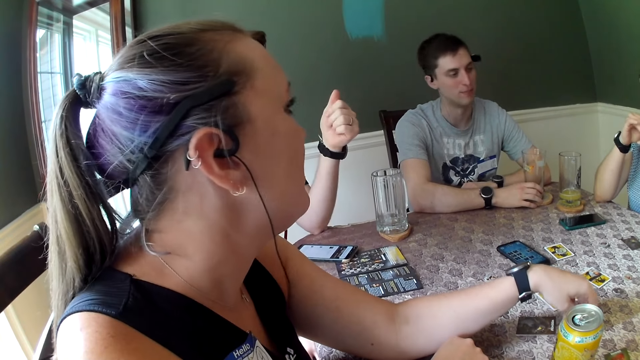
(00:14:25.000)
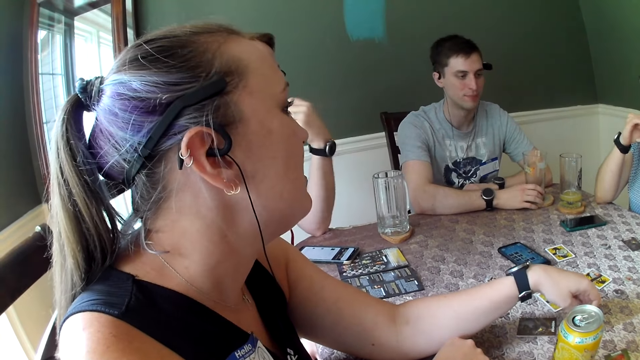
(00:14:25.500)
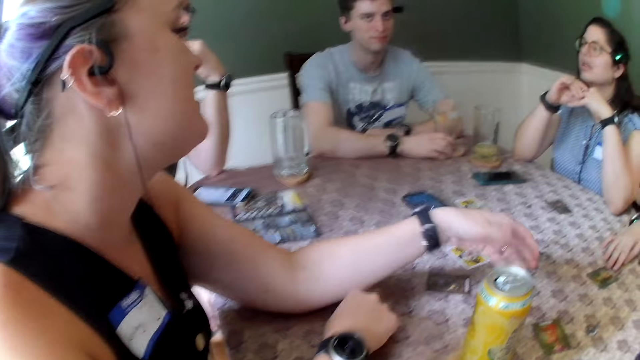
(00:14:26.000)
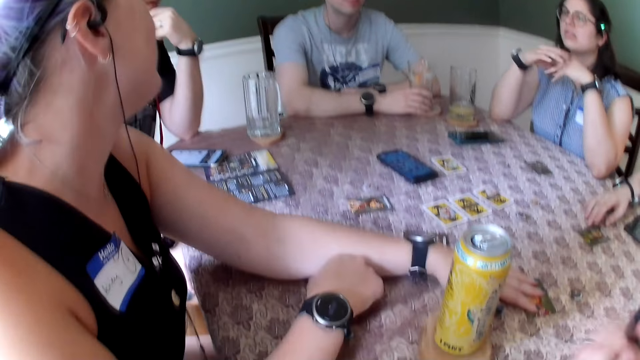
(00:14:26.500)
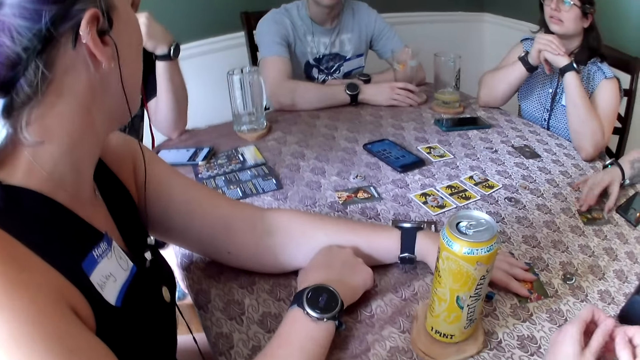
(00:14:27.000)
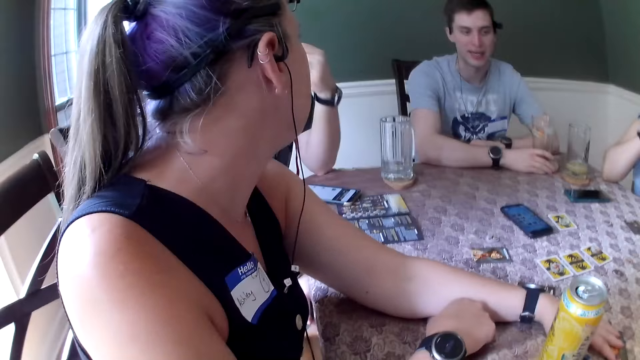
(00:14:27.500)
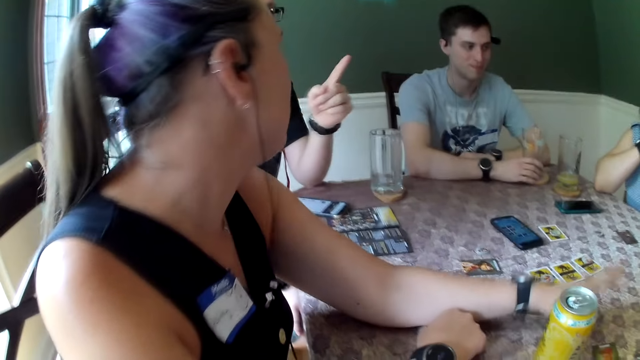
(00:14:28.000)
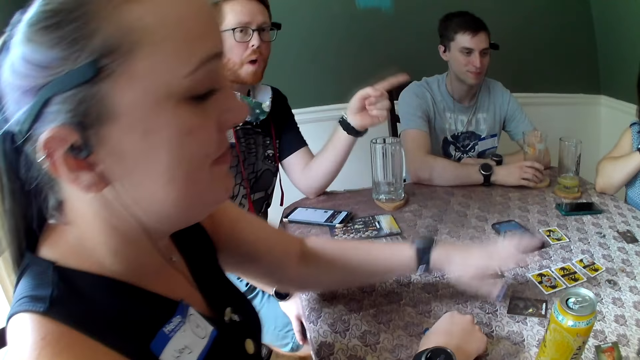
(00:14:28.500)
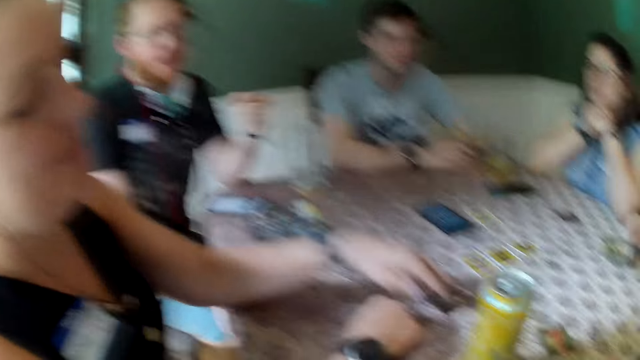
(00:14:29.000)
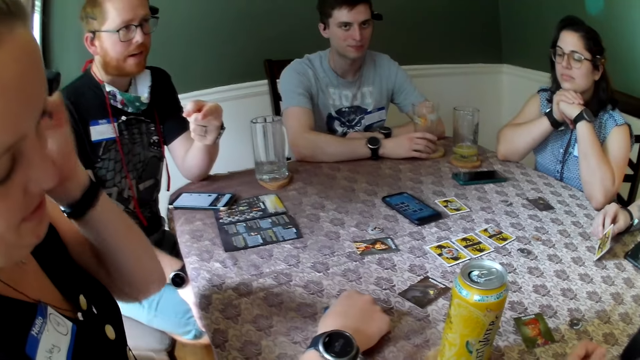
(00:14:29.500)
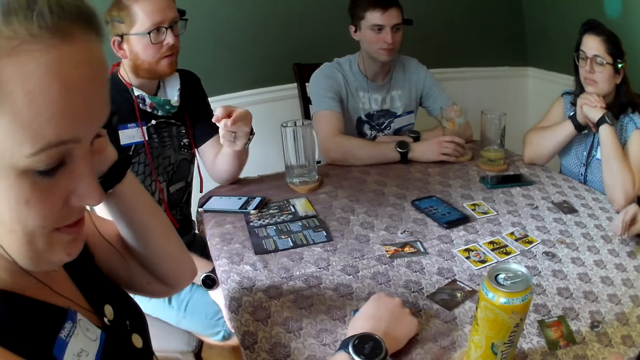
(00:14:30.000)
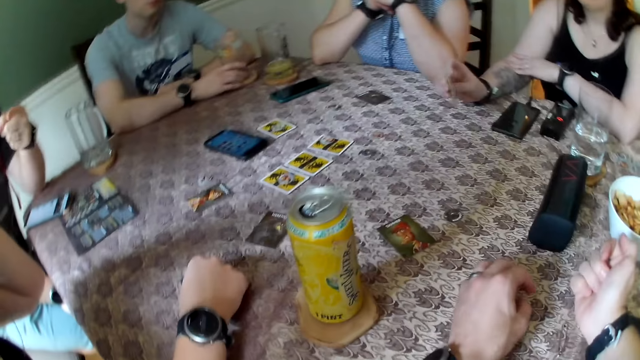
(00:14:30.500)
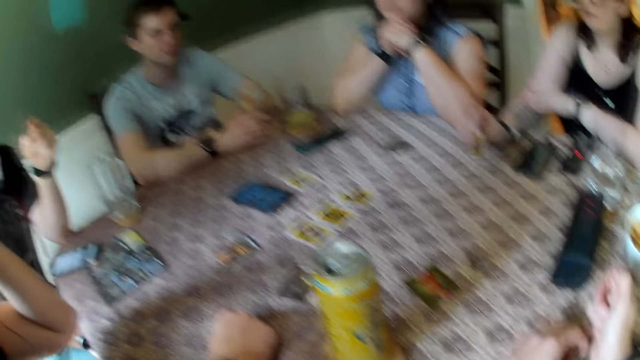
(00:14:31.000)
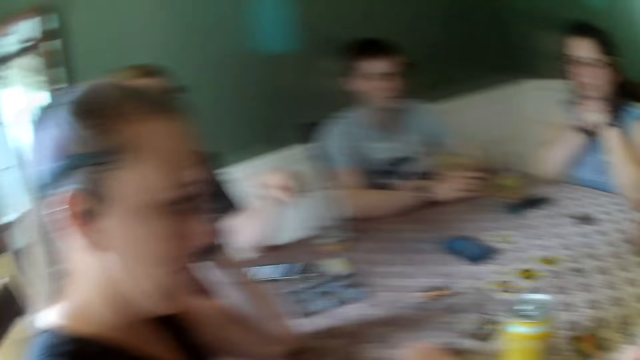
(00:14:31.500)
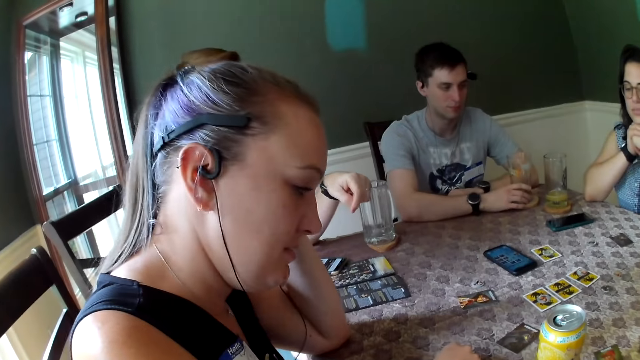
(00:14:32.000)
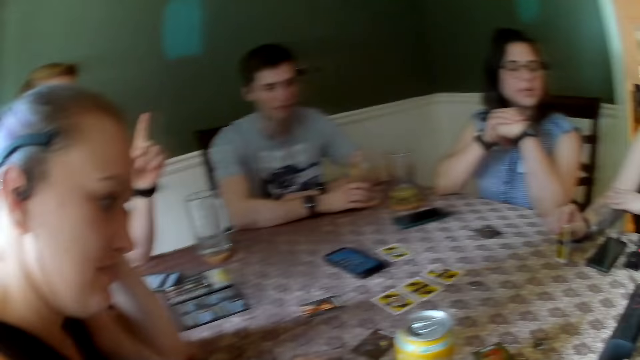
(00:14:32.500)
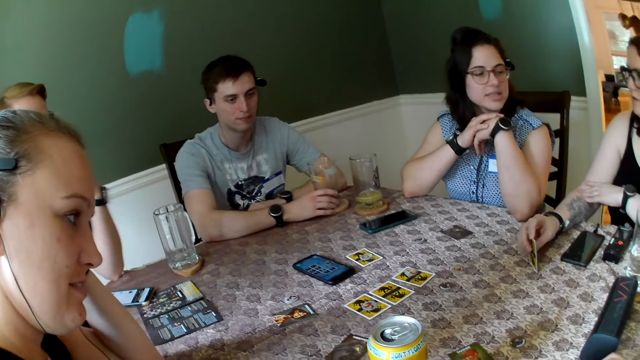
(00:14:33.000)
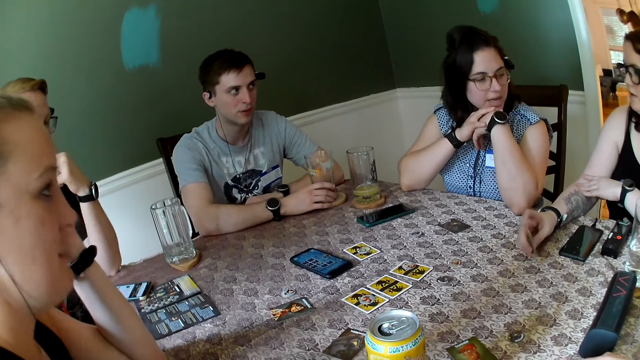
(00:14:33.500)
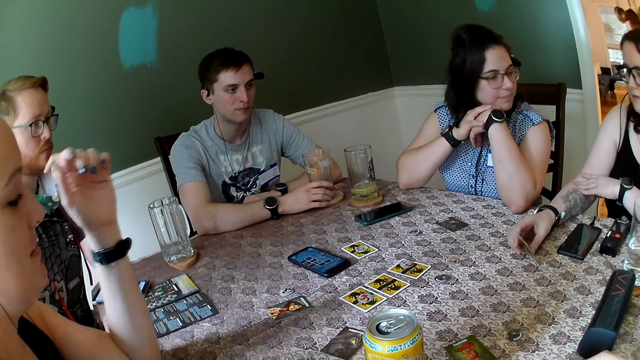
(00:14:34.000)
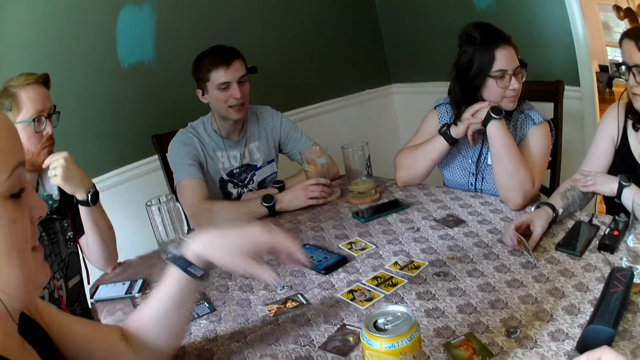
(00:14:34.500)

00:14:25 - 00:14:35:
A man touches his face with his right hand. A woman places her right hand on the table. Another woman picks up a card from the table with her right hand. The man interacts with the group of people. The first woman places her left hand on the card on the table. The first woman touches her hair with her left hand. The camera wearer looks around. The man touches his beard with his right hand.

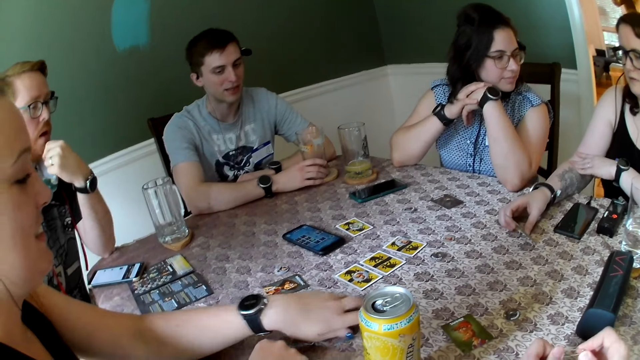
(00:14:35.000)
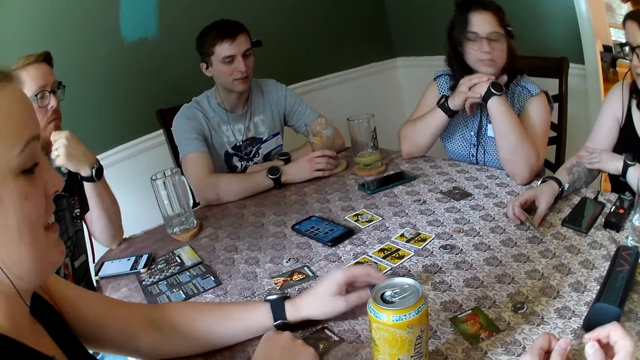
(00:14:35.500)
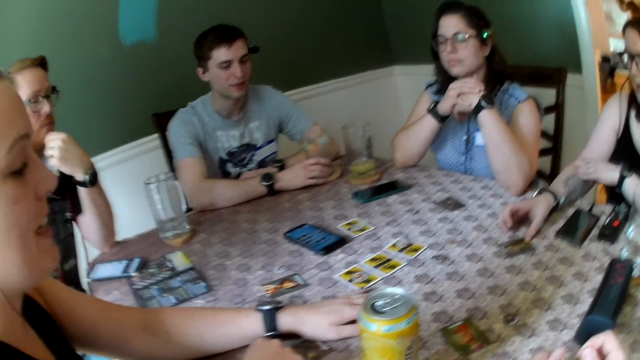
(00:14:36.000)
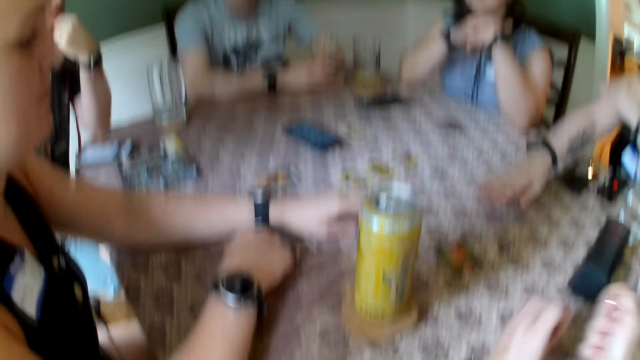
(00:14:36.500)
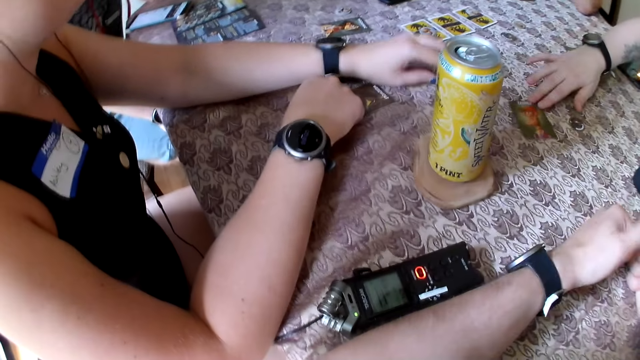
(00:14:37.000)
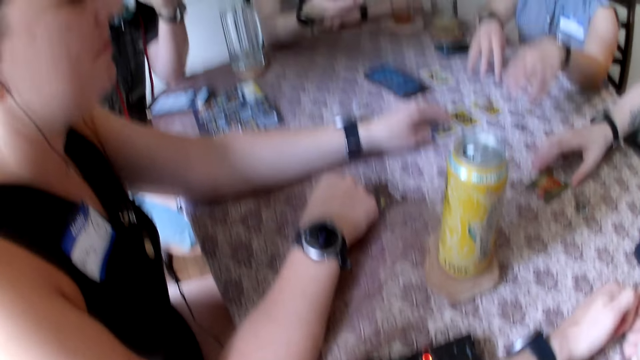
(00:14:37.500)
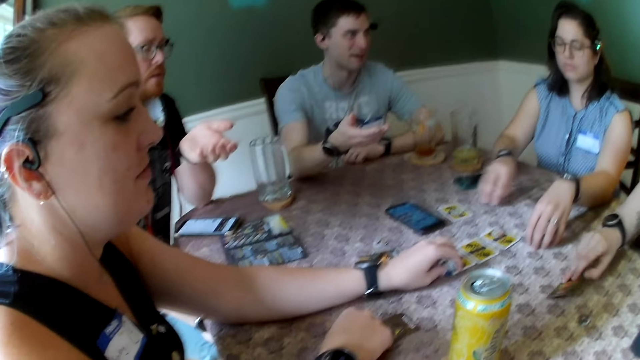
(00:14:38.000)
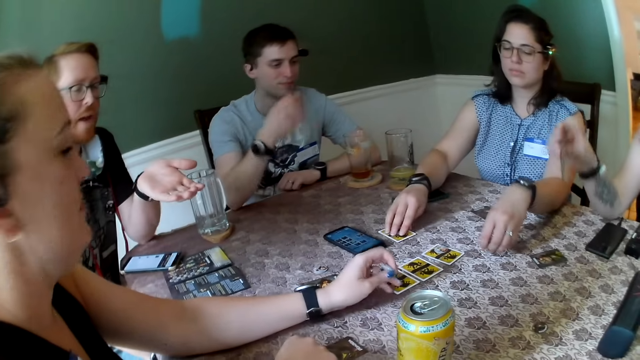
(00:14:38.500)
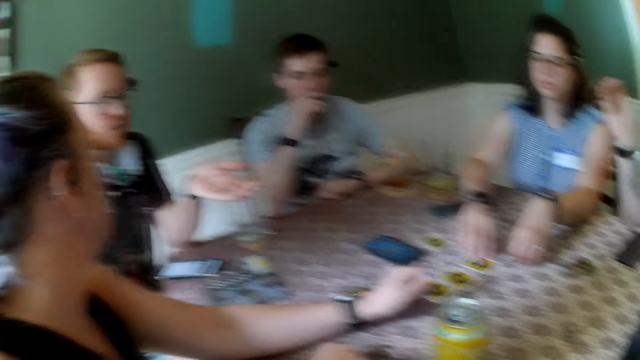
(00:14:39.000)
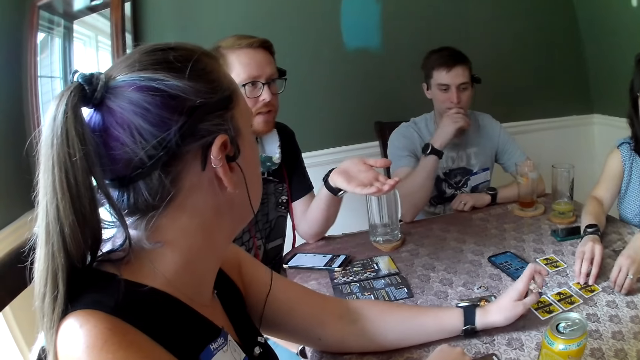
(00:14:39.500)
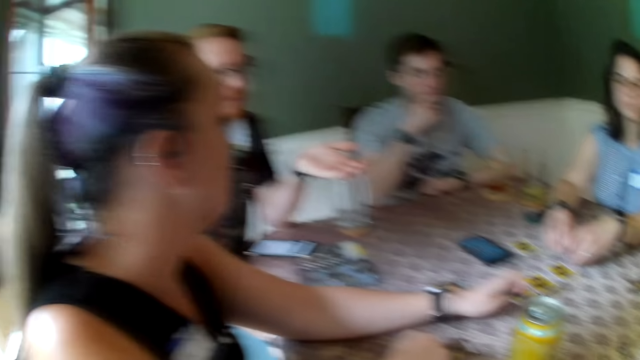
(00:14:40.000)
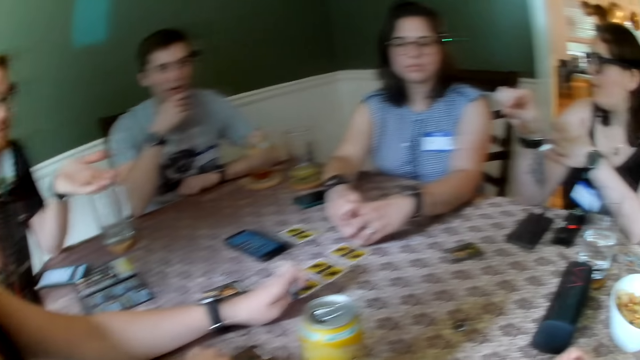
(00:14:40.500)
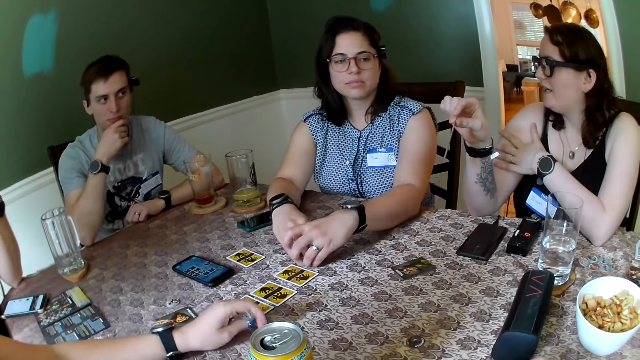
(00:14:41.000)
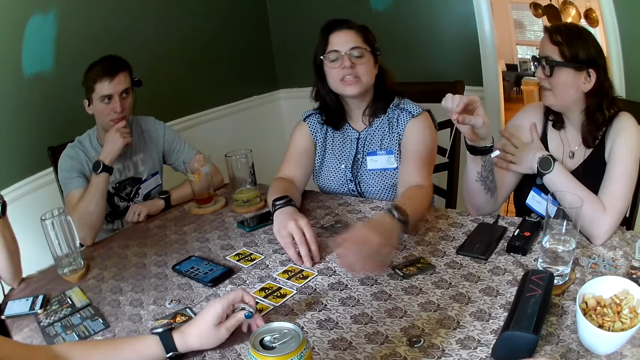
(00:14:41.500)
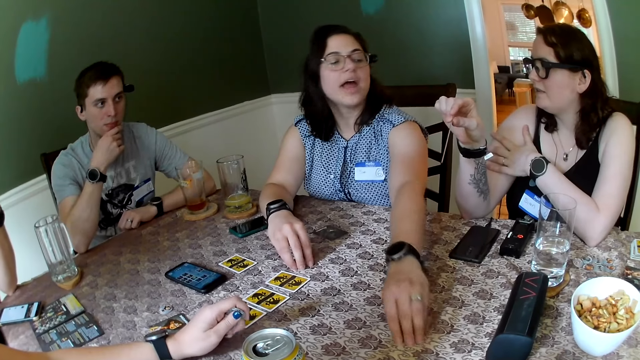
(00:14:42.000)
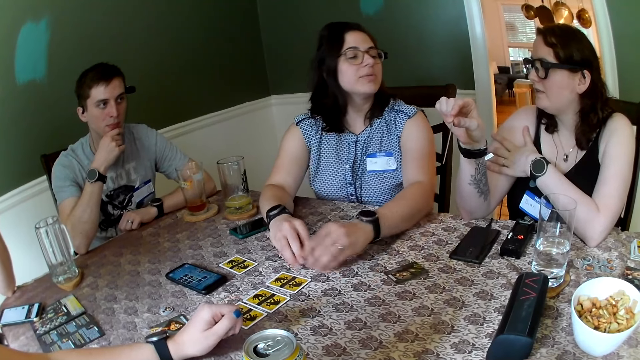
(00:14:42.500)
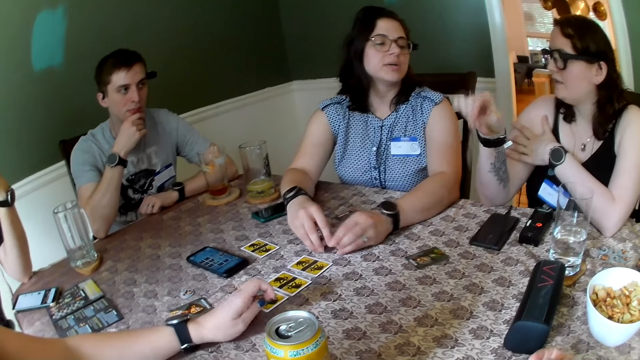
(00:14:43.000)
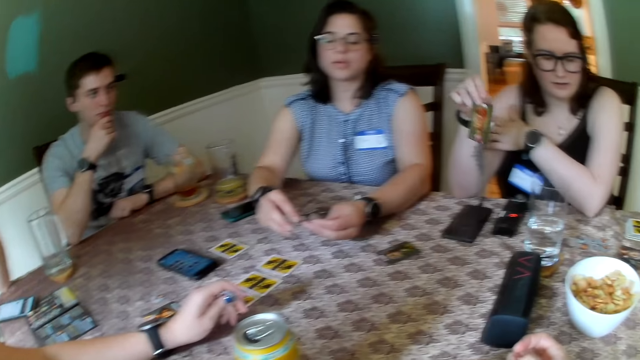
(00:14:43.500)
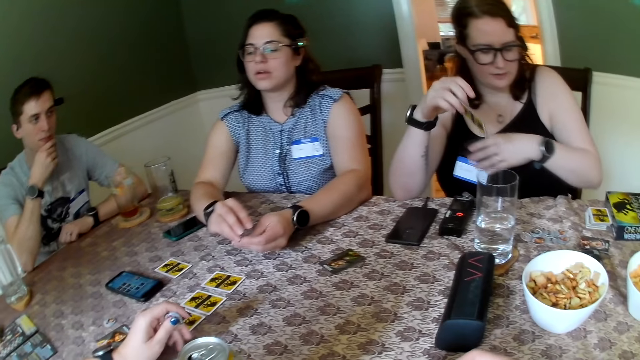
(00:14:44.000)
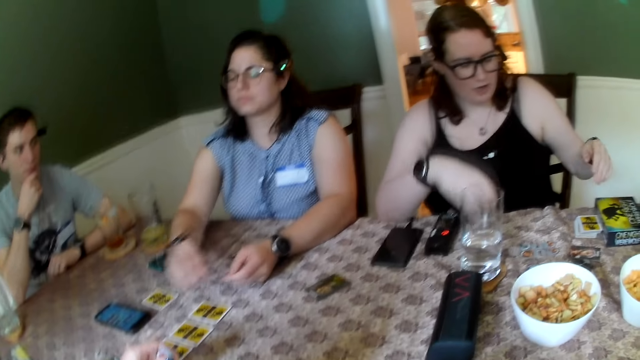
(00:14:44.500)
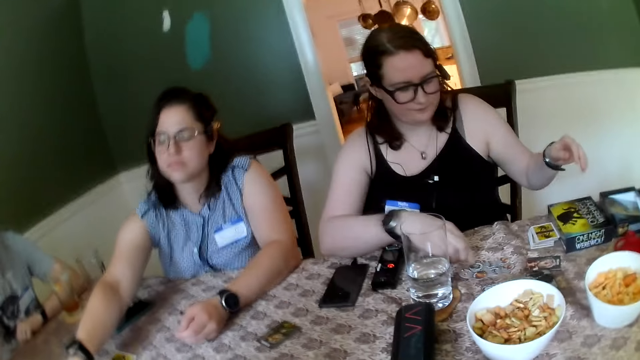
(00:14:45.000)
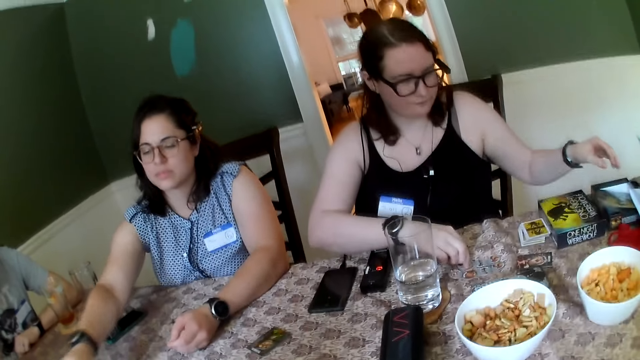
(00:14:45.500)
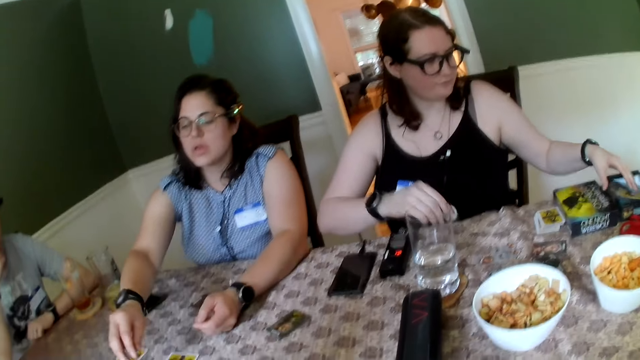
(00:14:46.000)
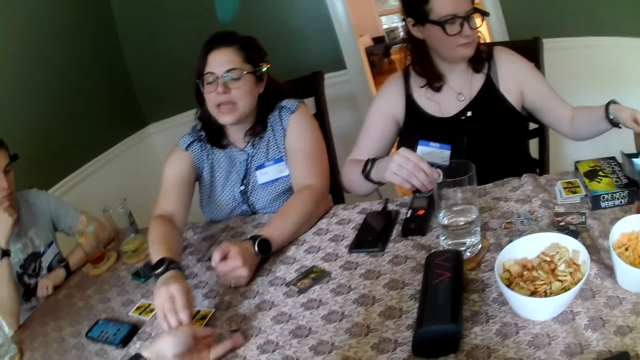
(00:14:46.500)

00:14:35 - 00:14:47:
A woman places her left hand on the table. The woman touches the cards. The woman picks up a coin from the table with her left hand. Another woman drops the card in her right hand on the table. The camera wearer hits his right hand on the table. The second woman picks up a card from the table with her right hand. A man interacts with the group of people. A third woman touches a card on the table with her right hand. The camera wearer looks around. Another man touches his face with his right hand. The third woman picks up a coin from the table with her right hand. The third woman holds the coin in her right hand with both hands. The third woman picks up a coin from the table with her left hand. The third woman passes the coin in her left hand to her right hand. The second woman drops the card in her right hand on the table. The third woman drops the coin in her right hand on the table. The second woman picks up a coin from the table with her right hand. The second woman touches a booklet on a carton of card game with her left hand.
